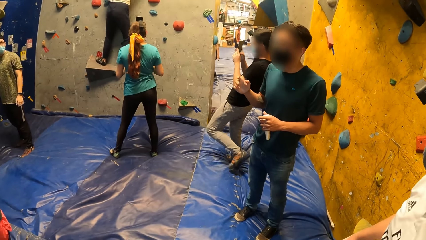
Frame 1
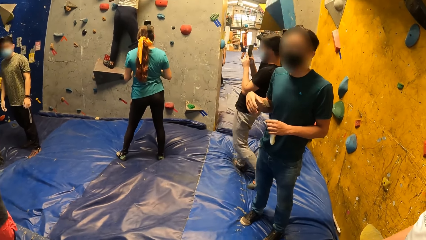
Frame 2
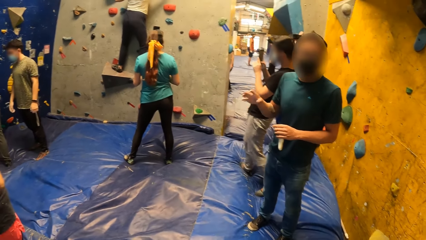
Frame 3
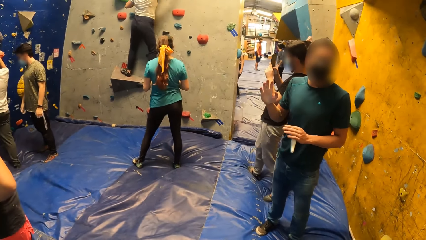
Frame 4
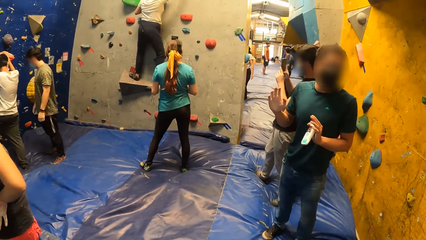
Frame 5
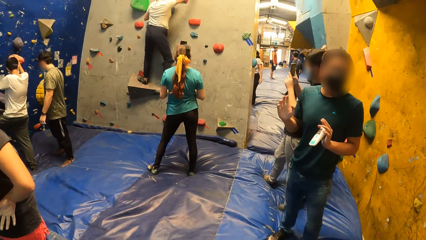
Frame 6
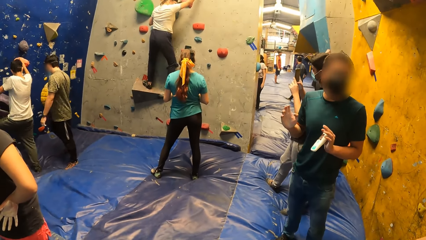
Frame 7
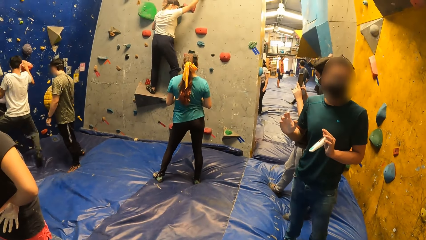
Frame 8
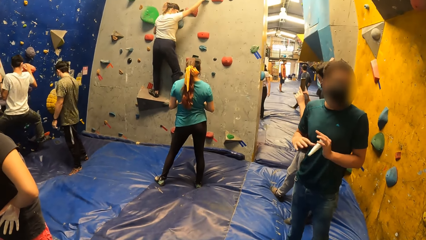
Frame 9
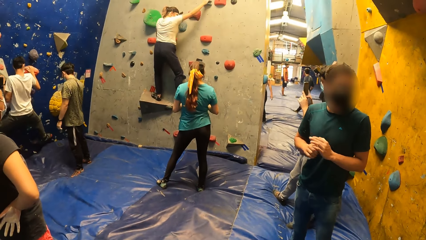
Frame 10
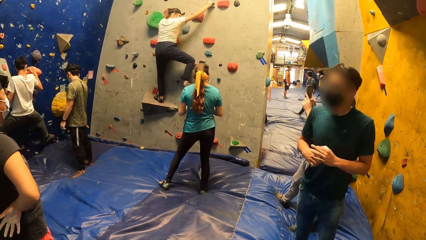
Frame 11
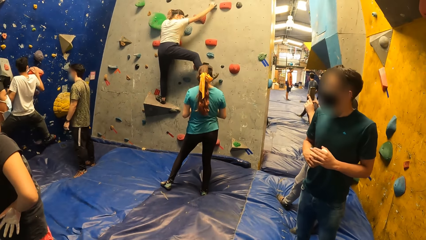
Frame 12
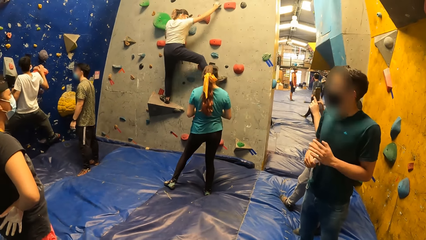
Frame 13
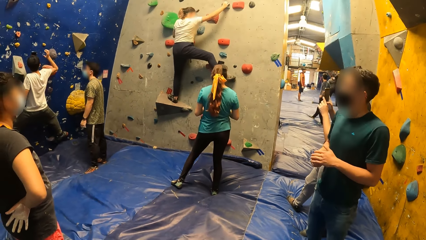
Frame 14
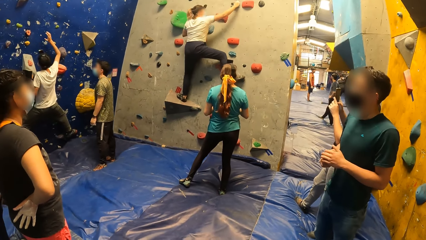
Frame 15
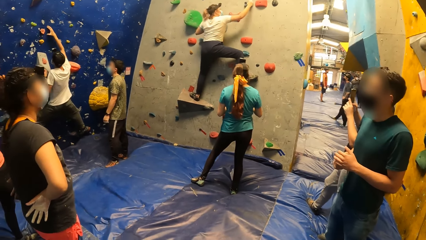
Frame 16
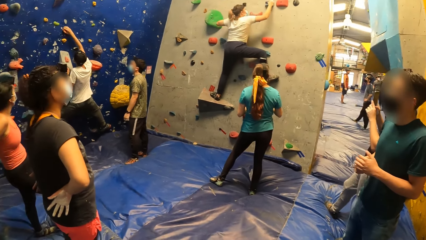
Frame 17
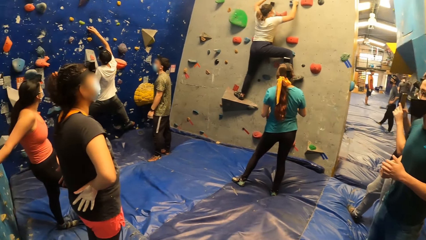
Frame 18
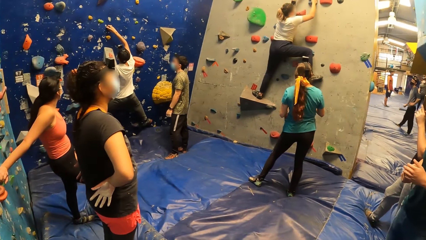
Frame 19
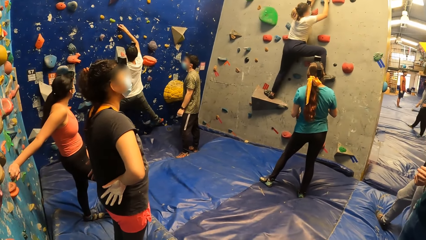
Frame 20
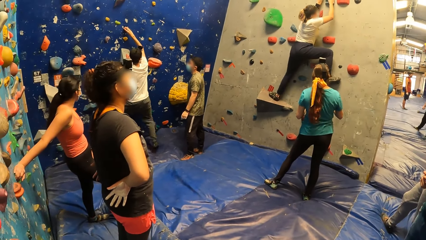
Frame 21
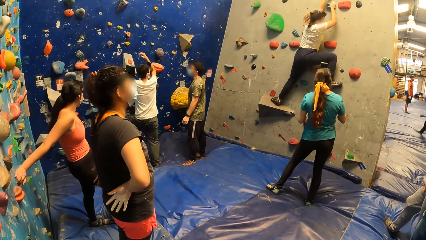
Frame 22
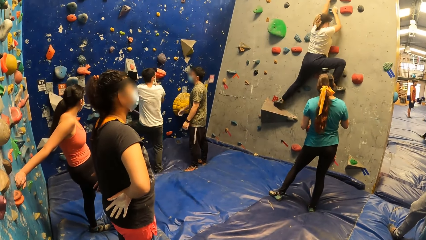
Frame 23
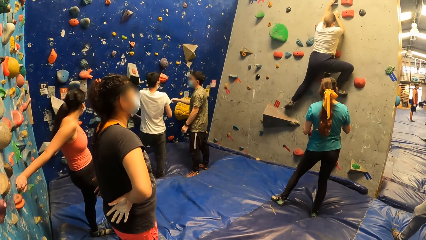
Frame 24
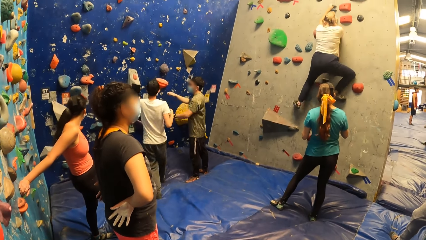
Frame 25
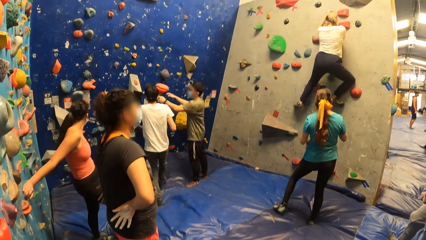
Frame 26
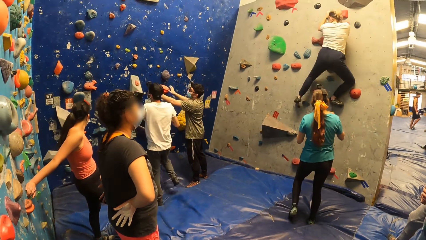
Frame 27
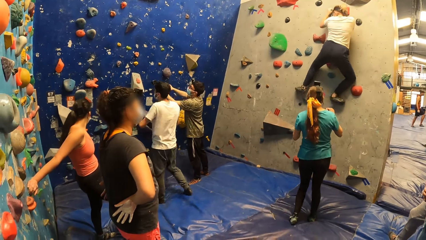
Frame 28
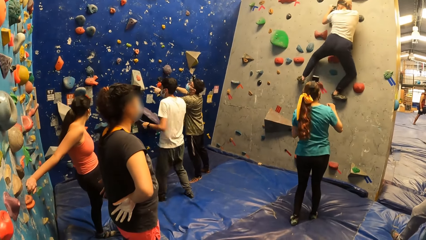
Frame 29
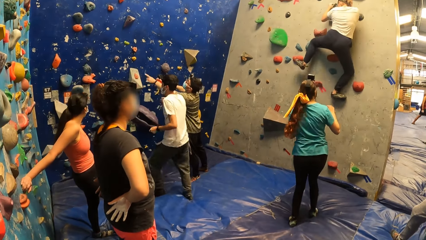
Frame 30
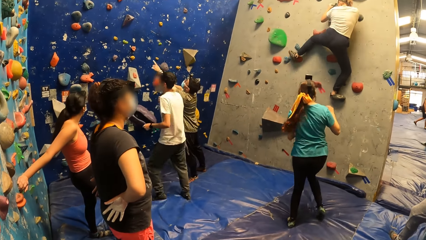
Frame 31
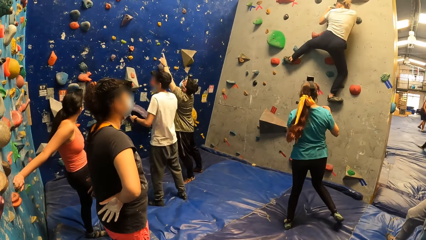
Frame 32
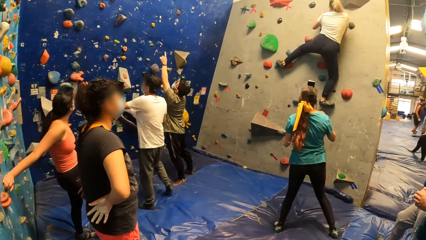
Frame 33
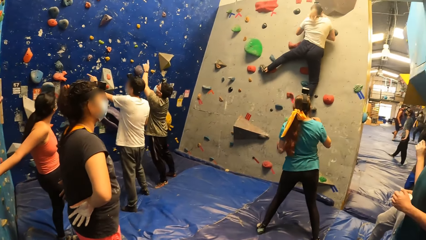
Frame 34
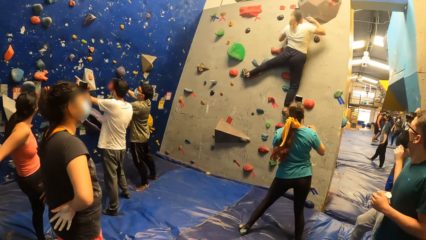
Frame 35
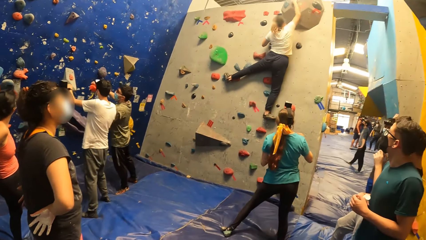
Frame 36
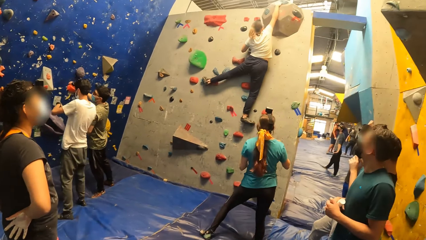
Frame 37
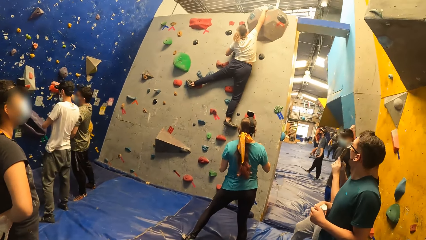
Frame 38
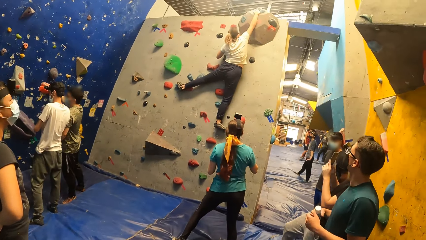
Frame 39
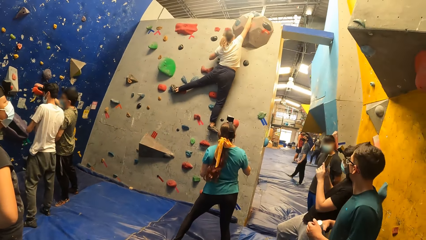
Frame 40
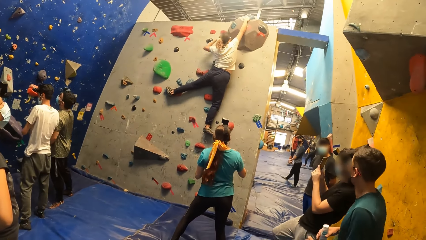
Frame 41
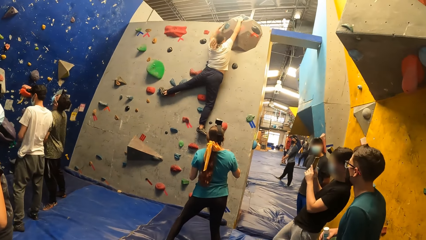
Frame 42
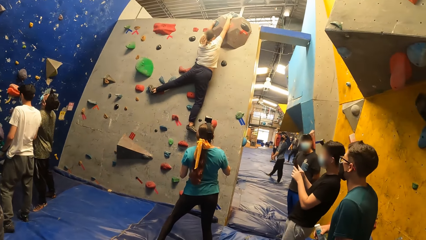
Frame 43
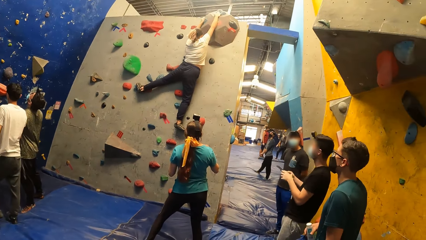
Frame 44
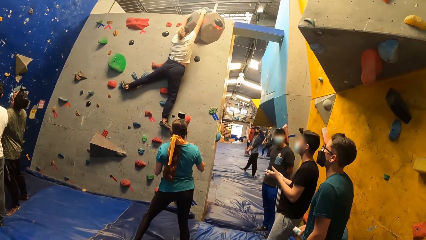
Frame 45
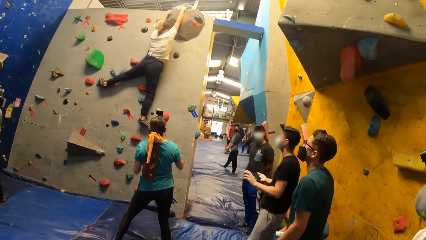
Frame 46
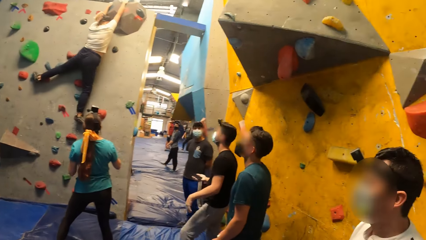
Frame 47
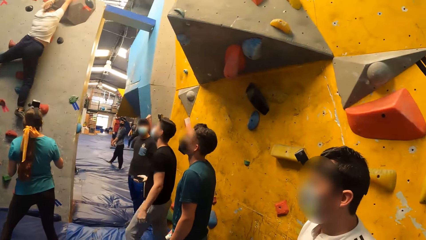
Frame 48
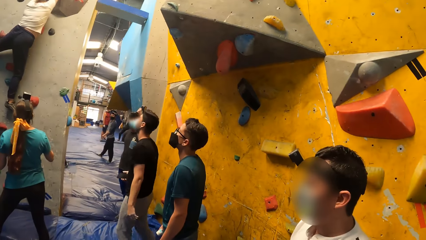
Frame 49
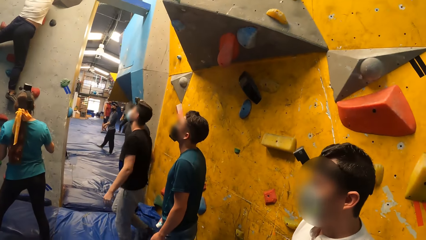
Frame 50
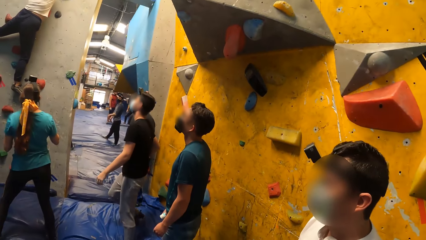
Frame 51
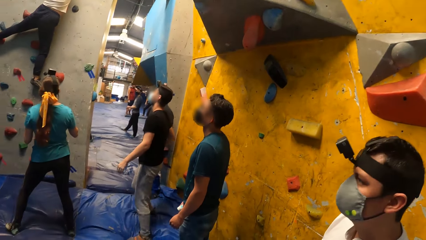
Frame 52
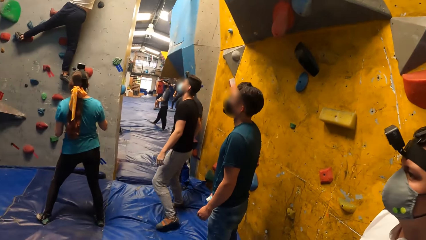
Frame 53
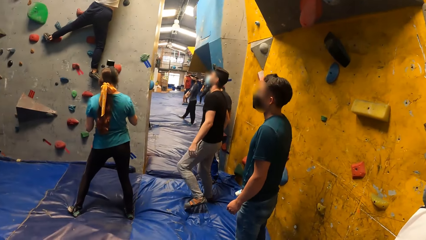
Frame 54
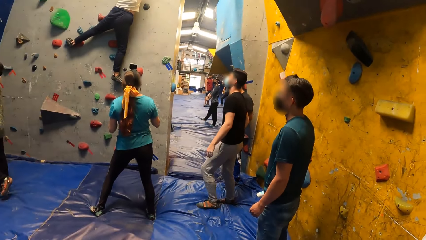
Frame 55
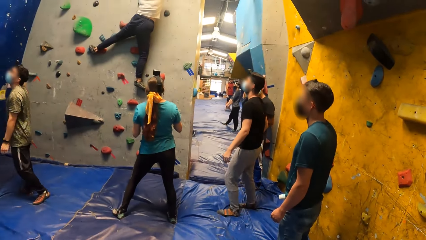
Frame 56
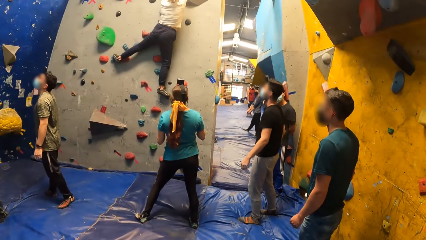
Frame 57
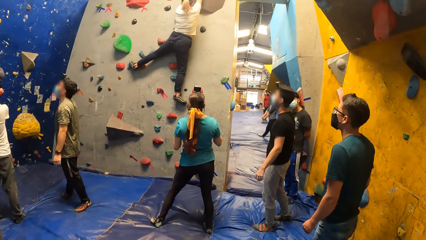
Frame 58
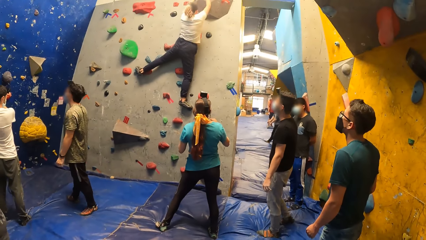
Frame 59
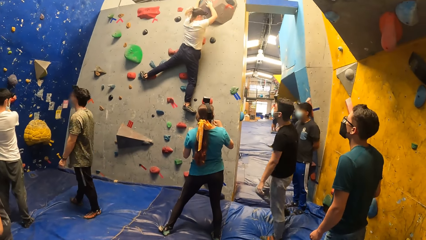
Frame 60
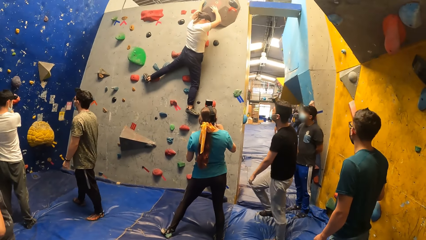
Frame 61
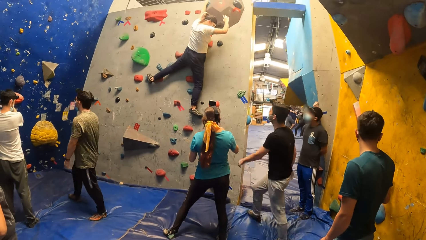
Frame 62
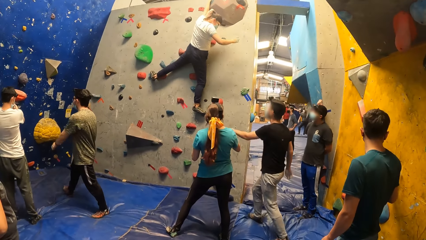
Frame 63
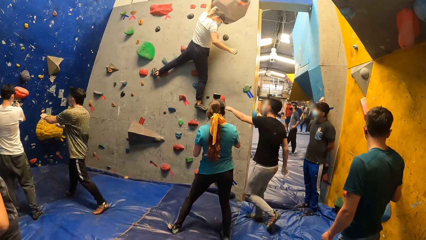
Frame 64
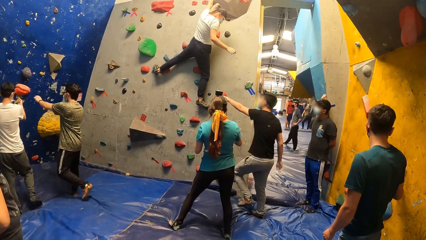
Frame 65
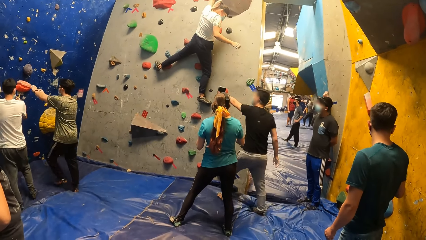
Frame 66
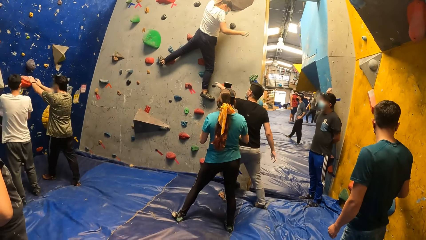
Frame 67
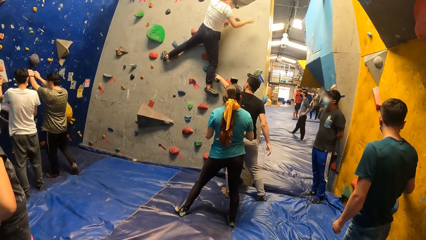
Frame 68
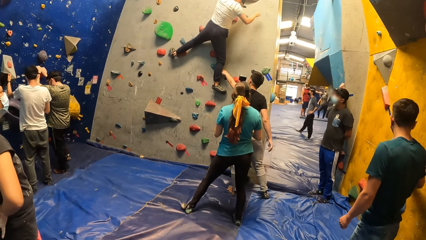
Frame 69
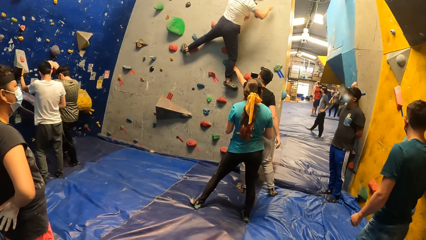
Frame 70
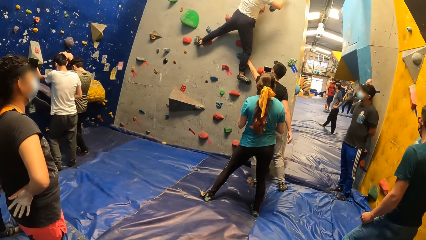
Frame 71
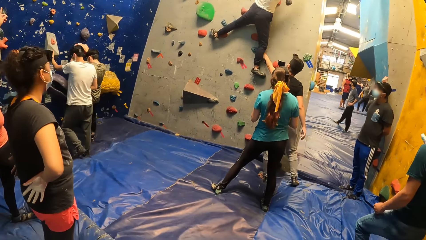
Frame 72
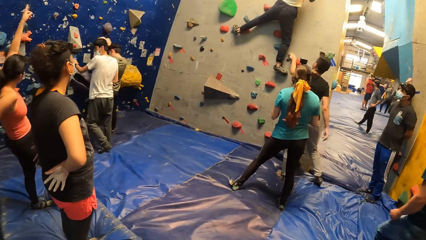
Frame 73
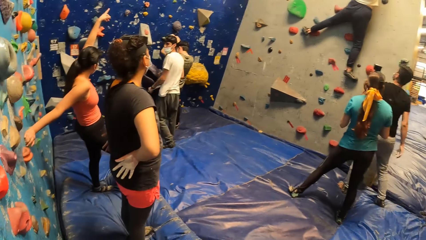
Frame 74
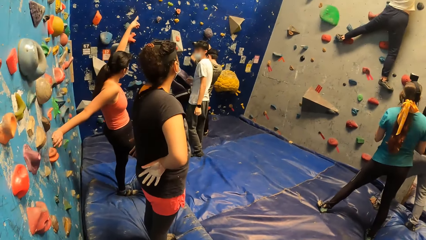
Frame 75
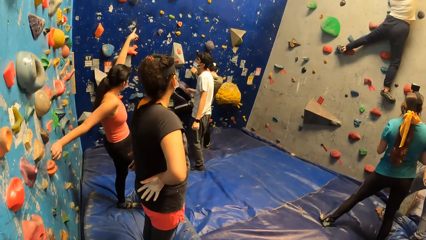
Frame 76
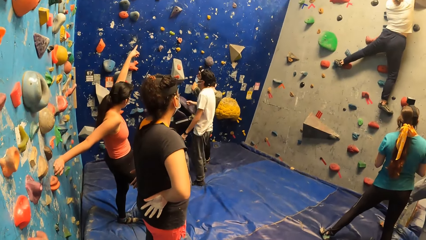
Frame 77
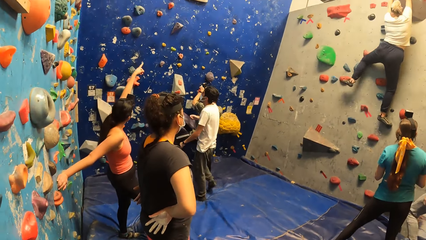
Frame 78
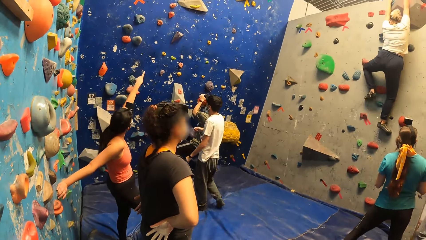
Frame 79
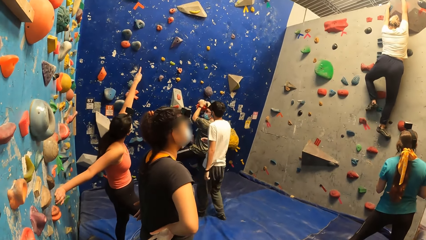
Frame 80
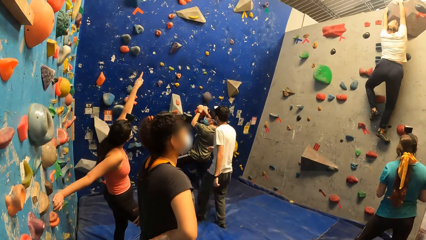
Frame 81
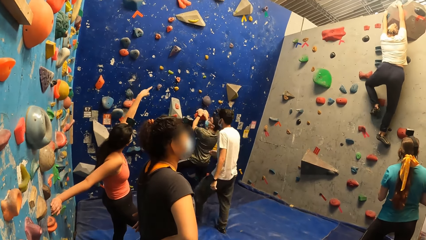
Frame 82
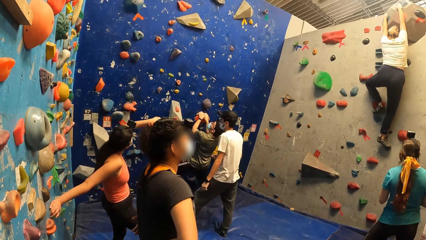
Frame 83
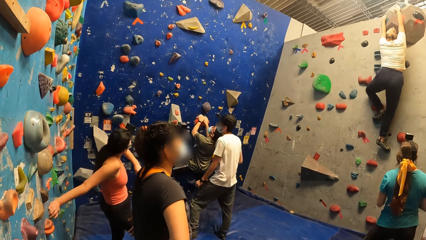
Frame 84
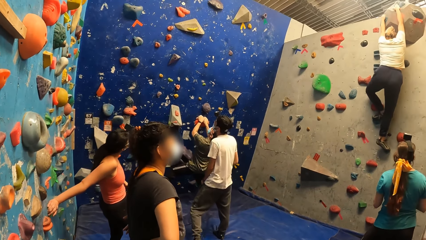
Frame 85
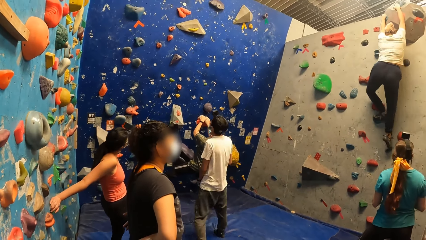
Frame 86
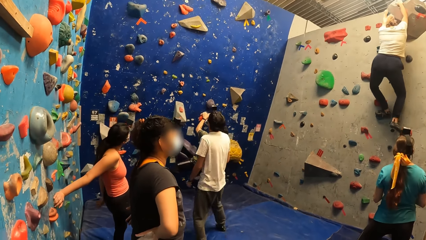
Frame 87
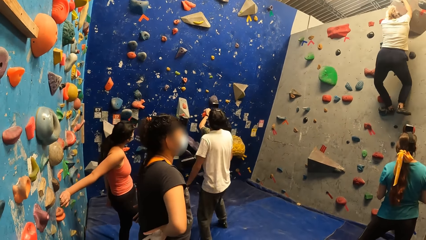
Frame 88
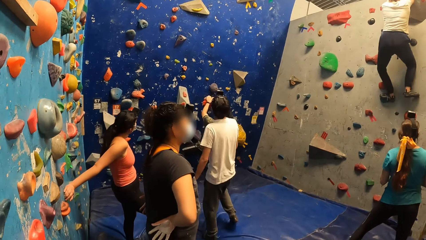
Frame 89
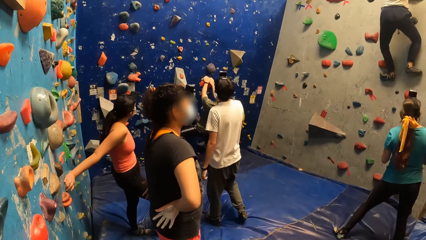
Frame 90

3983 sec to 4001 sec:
A man climbs a rock wall with his hands and legs. Another man holds the lotion with his hands. The first man interacts with a third man. A fourth man points at a climbing wall. The camera wearer looks at another man. The third man places his hands and left leg on climbing holds on the wall. A woman points at the climbing wall.
